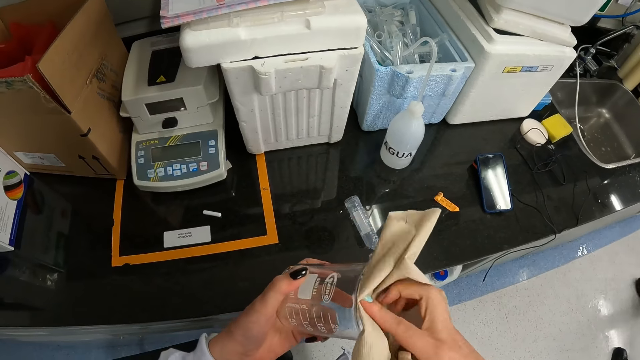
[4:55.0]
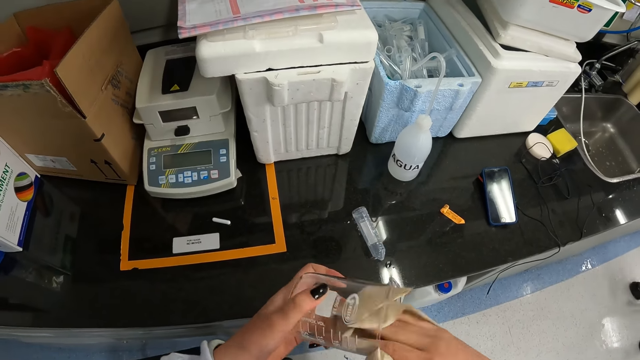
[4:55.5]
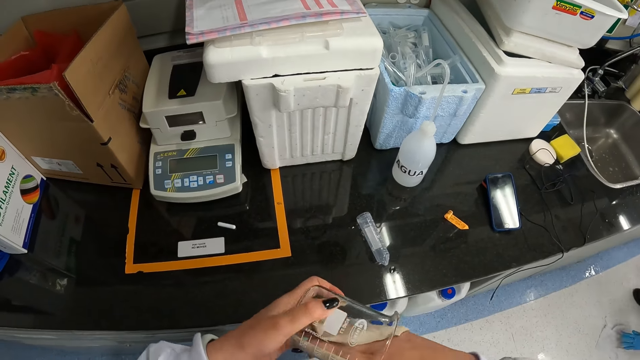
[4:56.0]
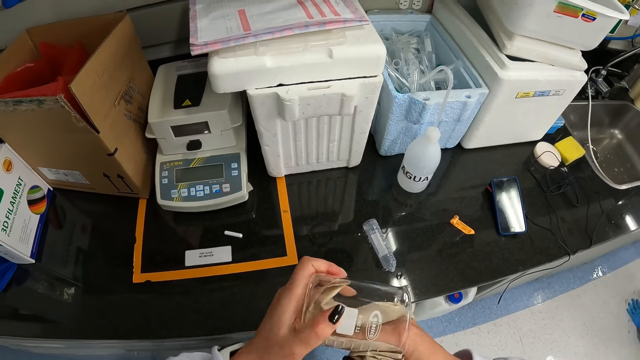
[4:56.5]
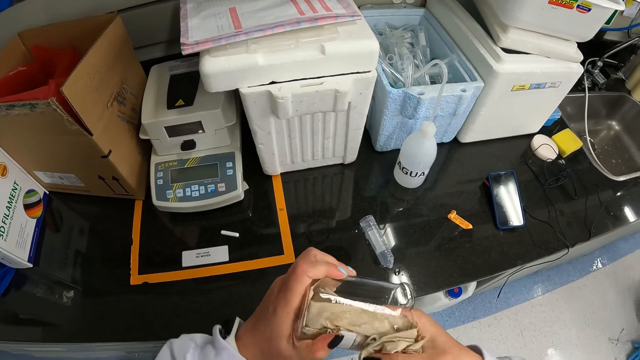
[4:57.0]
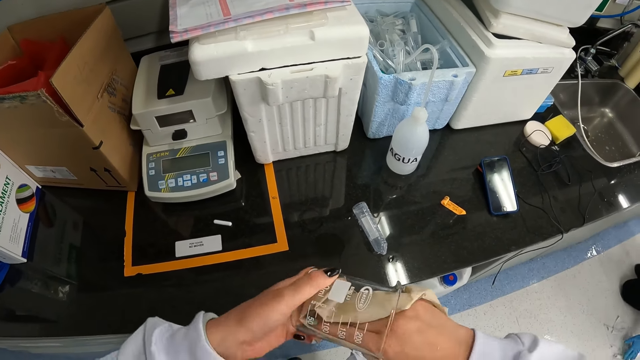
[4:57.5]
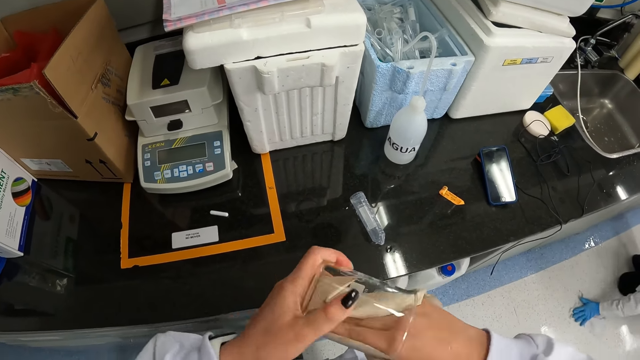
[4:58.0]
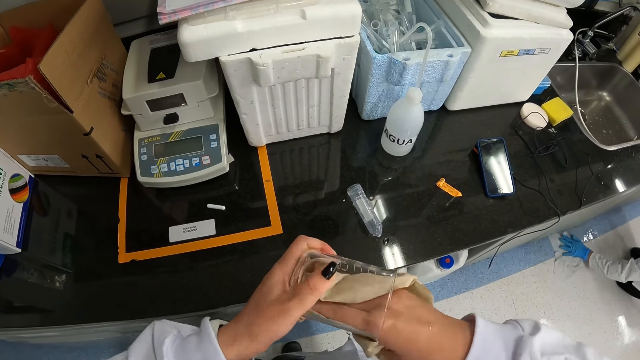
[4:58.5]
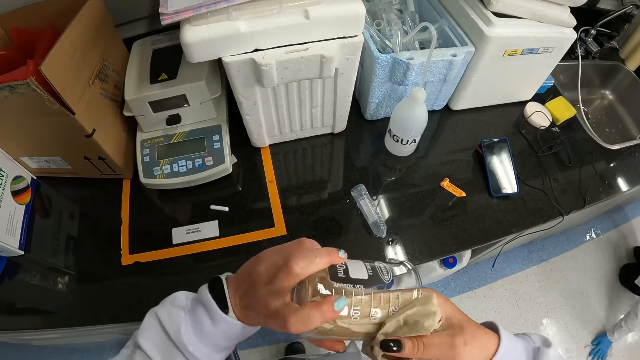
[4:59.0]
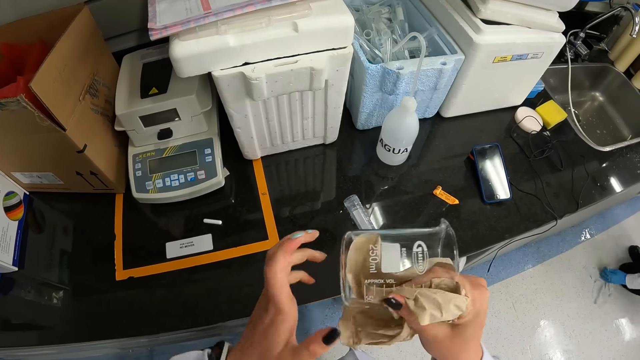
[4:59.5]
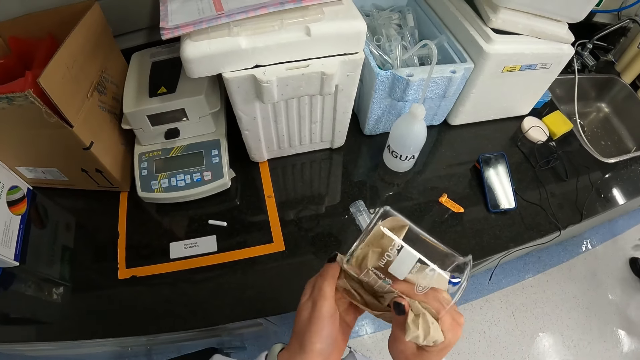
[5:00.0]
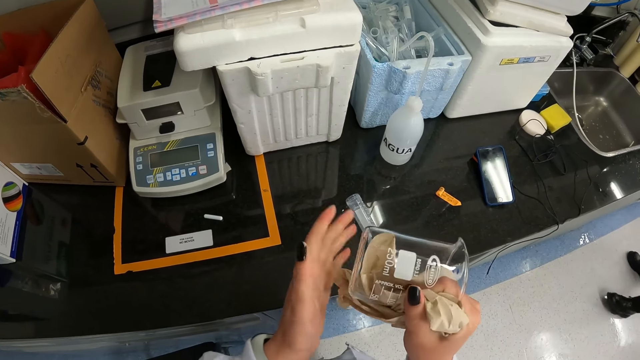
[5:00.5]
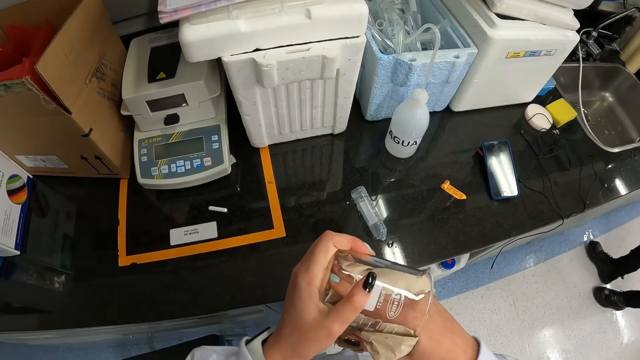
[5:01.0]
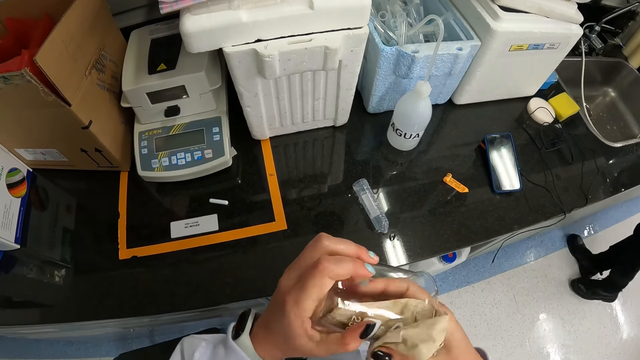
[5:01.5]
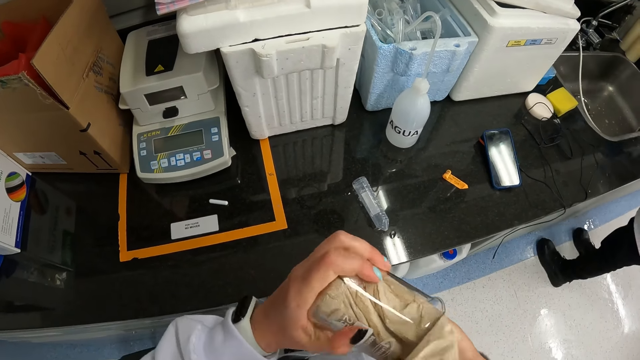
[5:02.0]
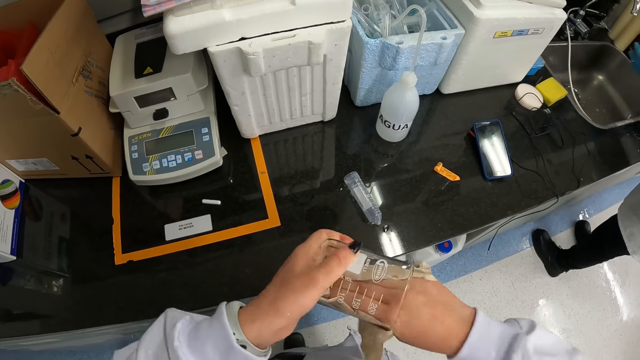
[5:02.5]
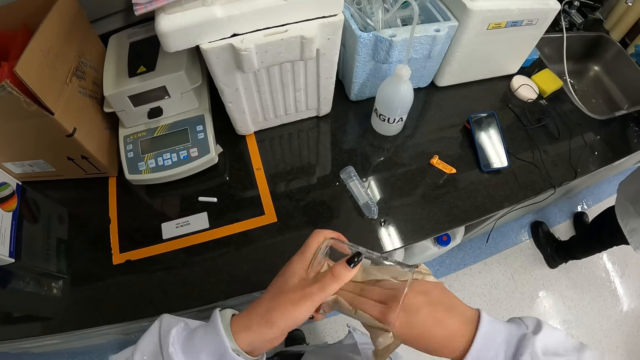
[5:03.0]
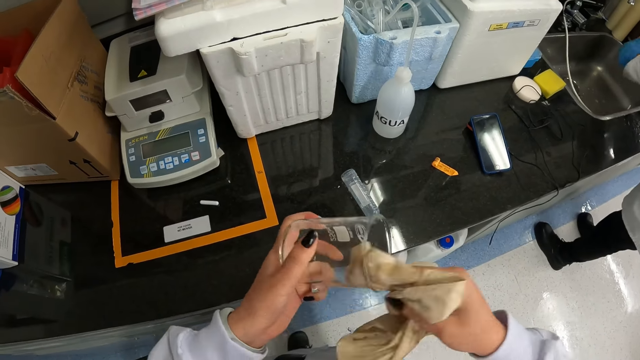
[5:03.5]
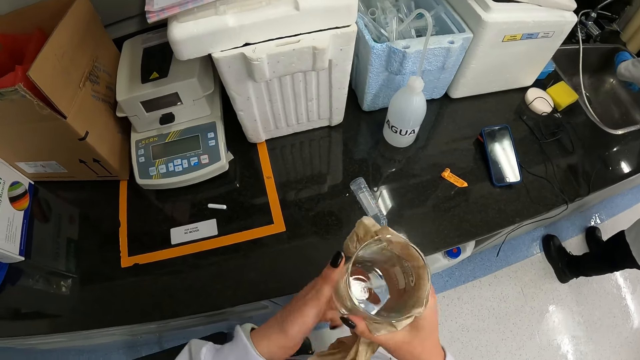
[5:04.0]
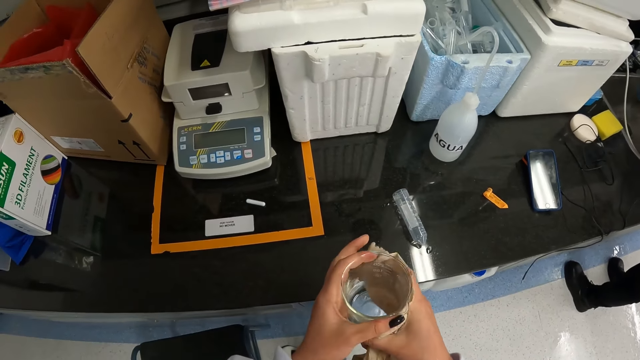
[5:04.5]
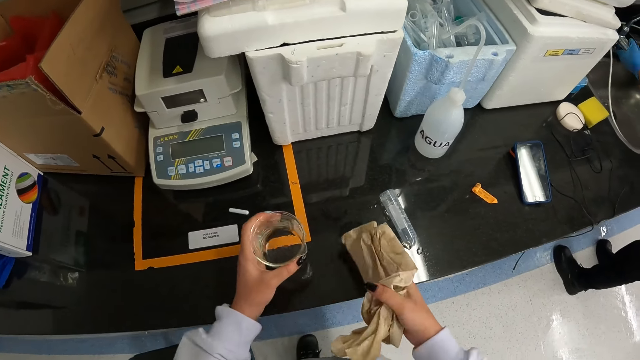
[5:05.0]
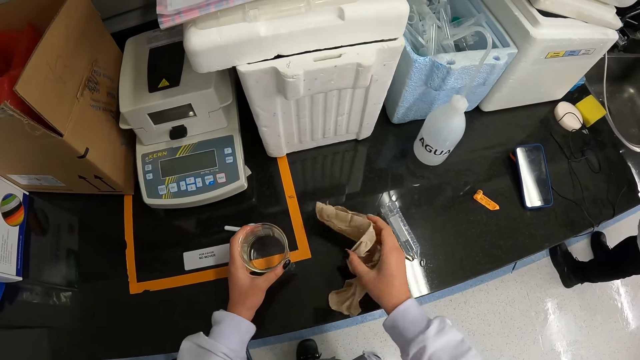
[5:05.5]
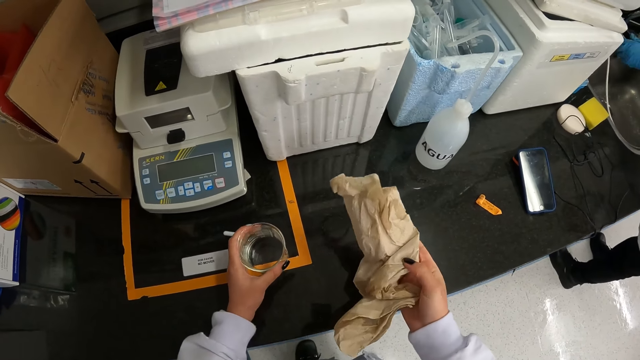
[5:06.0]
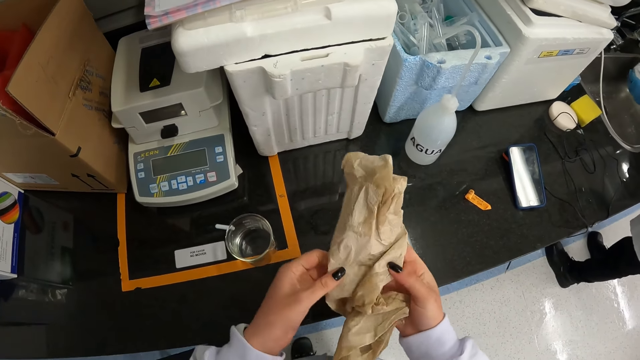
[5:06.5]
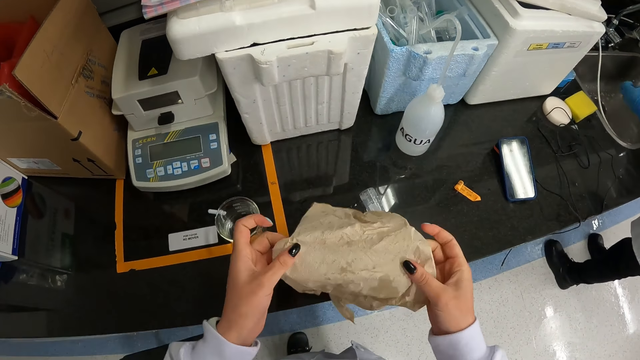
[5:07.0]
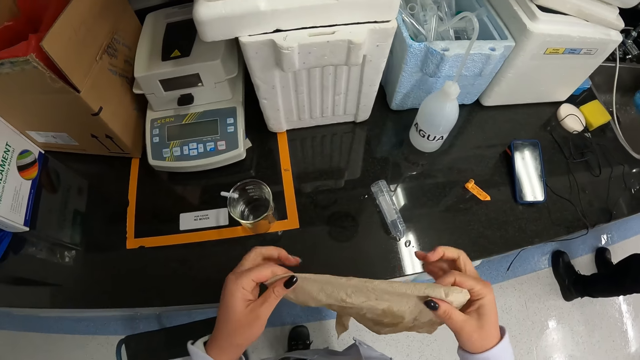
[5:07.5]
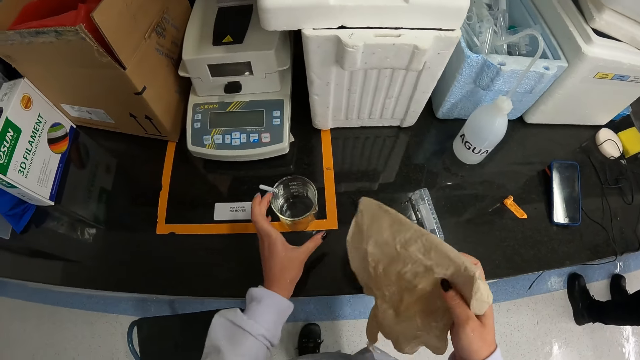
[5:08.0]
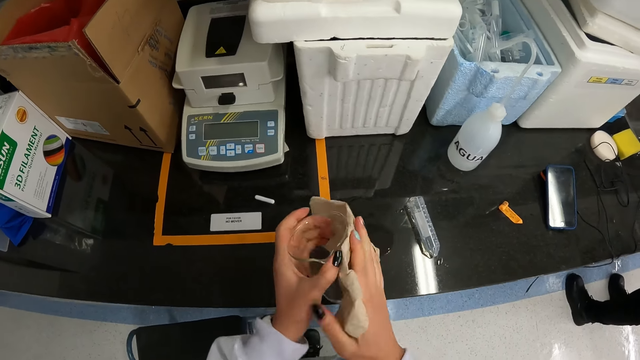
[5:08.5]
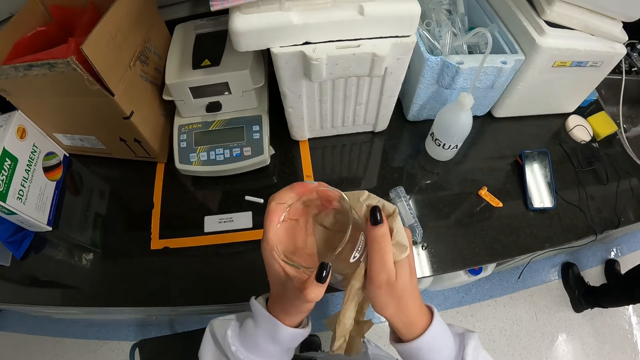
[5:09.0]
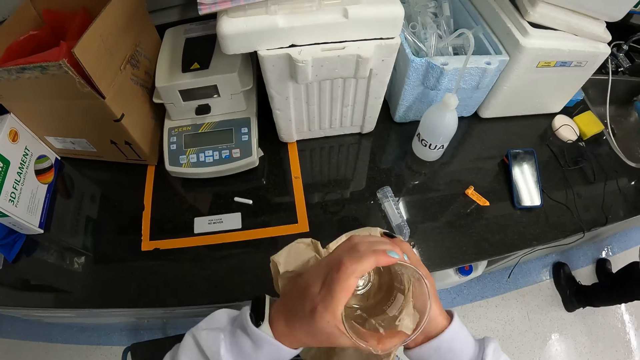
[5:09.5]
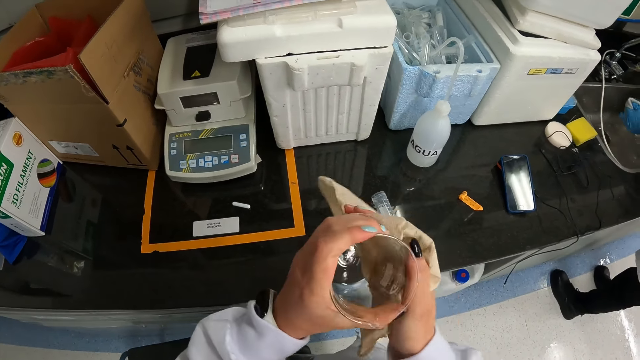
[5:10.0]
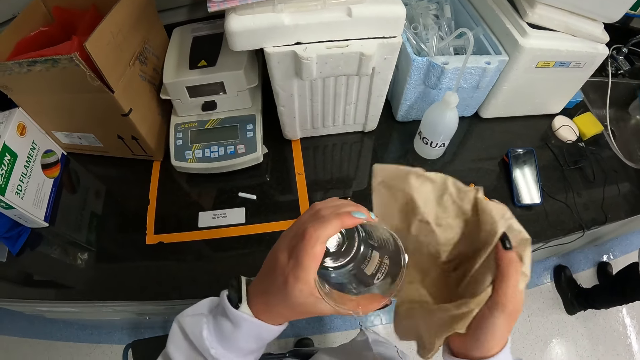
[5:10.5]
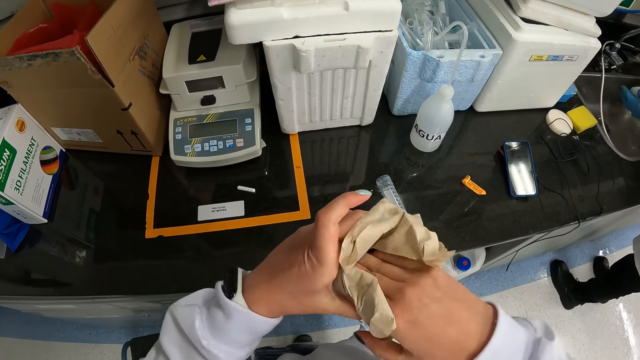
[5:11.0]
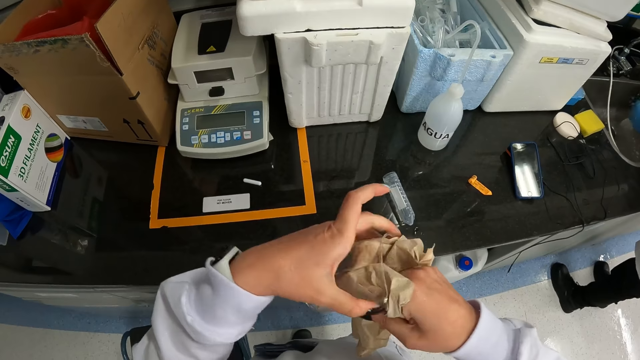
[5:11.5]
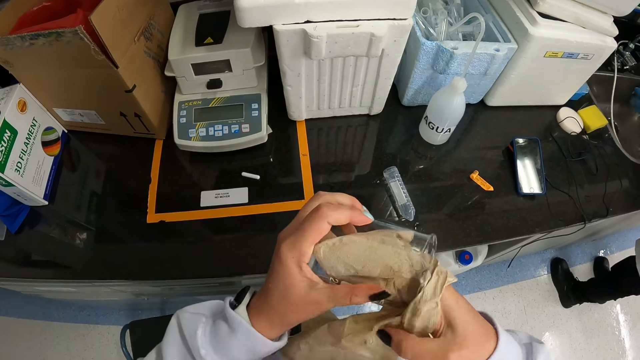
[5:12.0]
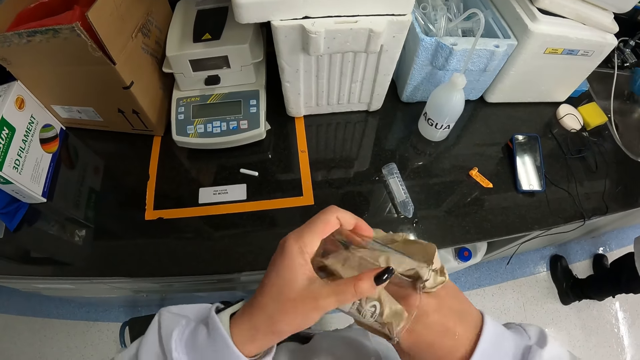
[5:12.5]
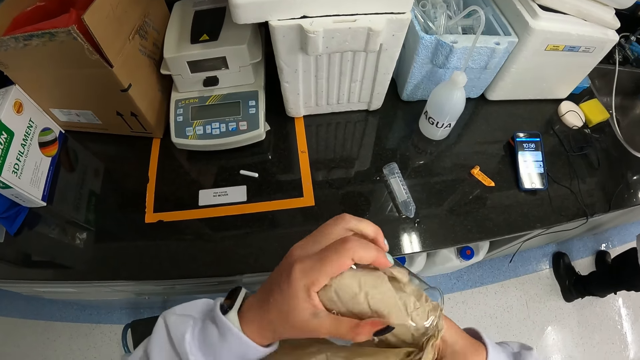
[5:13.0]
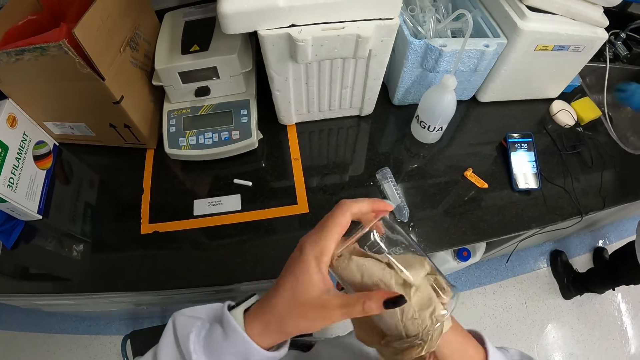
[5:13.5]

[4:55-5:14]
The camera wearer drops a beaker on the table with her left hand. She holds a paper towel or sheet of paper on the table. She folds the sheet of paper with her hands. She picks up the beaker from the table with her left hand. She cleans the beaker in her left hand with the sheet of paper in her right hand.

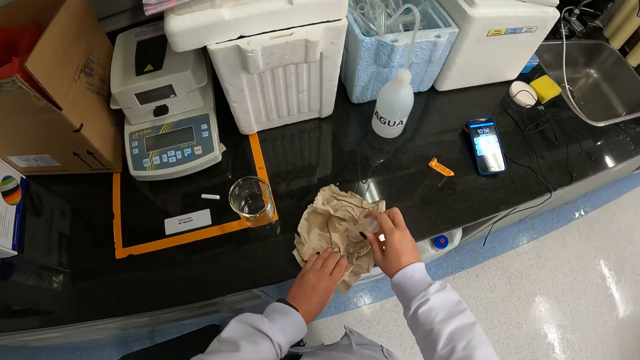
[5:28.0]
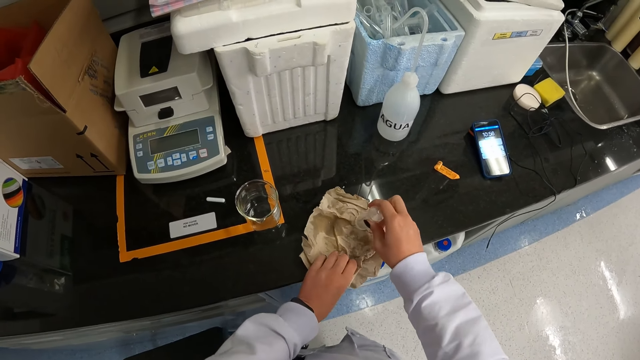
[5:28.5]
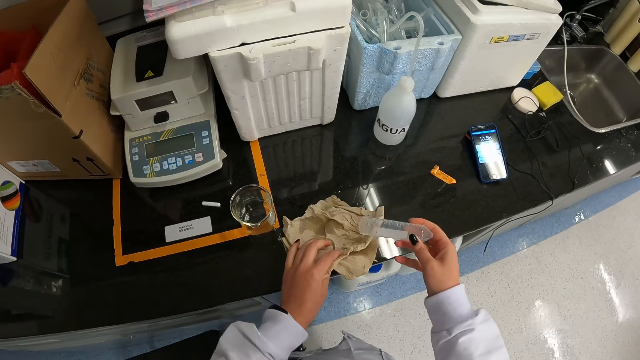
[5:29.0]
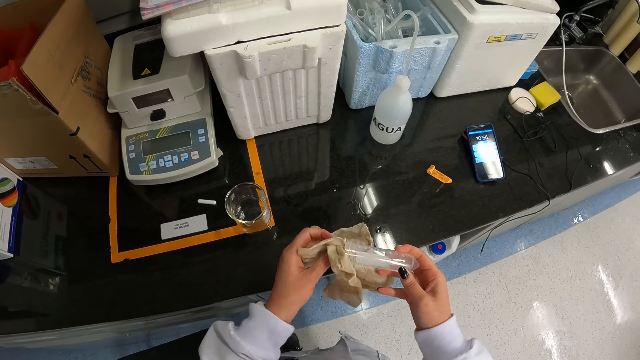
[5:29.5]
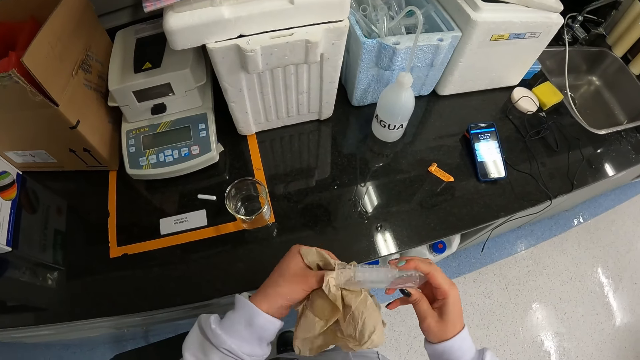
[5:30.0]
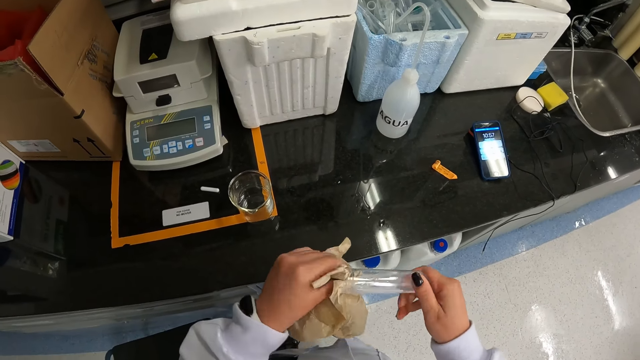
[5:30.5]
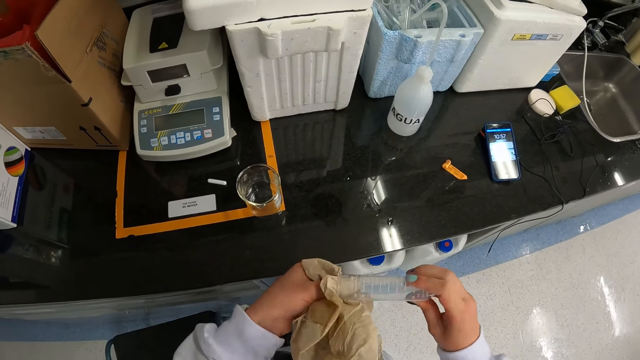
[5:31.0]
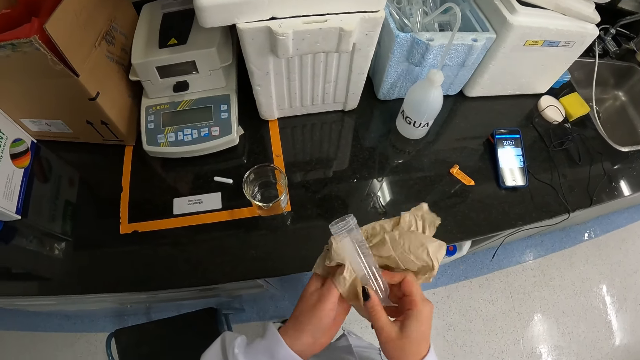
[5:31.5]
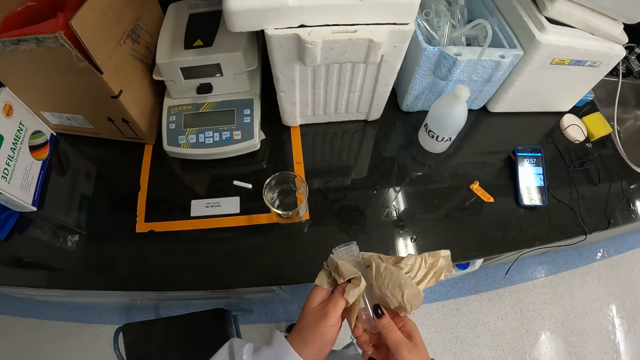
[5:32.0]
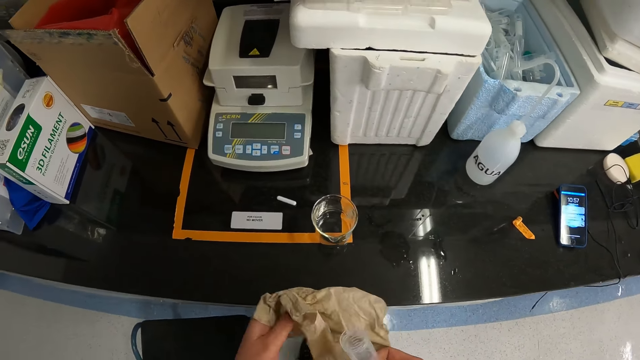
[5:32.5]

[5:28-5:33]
The camera wearer cleans a test-tube in her right hand with a sheet of paper in her left hand.
